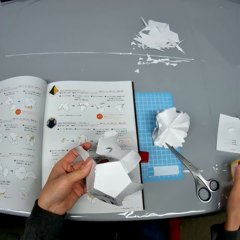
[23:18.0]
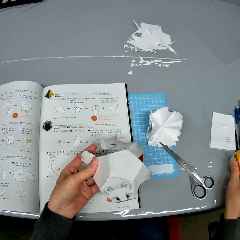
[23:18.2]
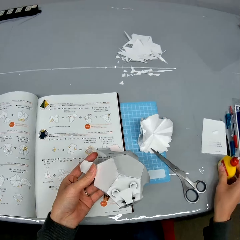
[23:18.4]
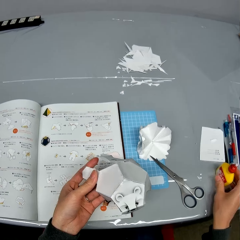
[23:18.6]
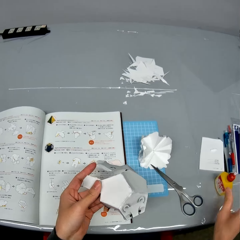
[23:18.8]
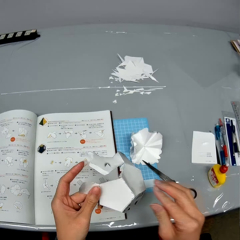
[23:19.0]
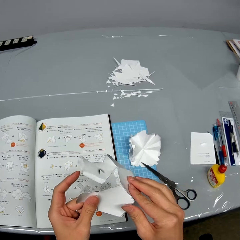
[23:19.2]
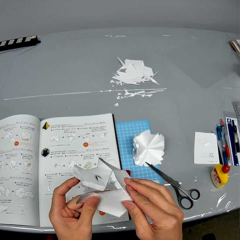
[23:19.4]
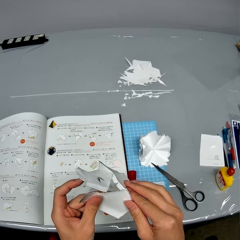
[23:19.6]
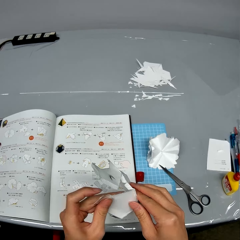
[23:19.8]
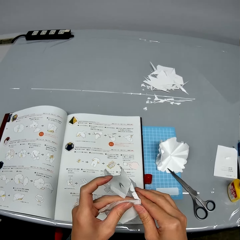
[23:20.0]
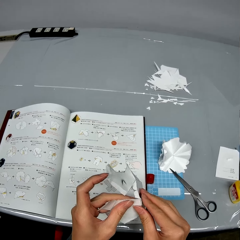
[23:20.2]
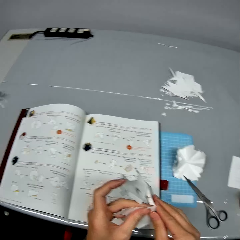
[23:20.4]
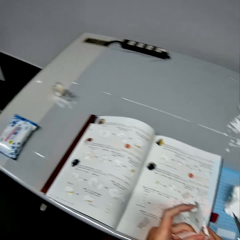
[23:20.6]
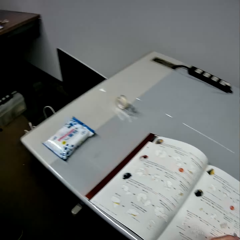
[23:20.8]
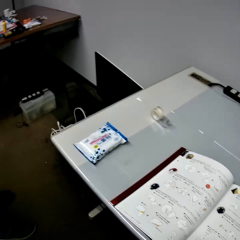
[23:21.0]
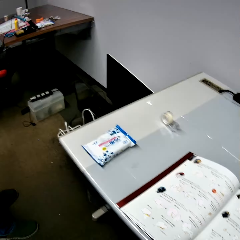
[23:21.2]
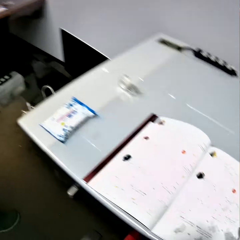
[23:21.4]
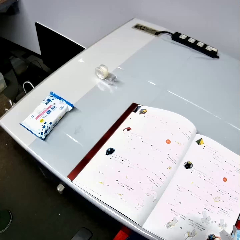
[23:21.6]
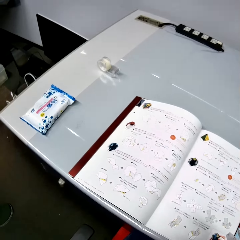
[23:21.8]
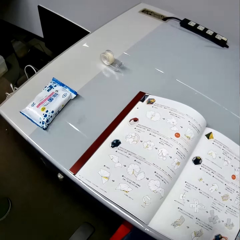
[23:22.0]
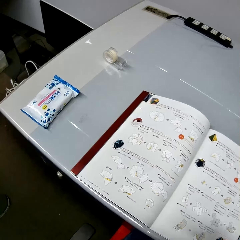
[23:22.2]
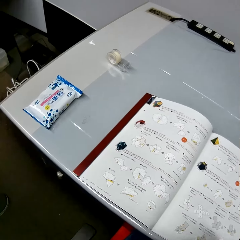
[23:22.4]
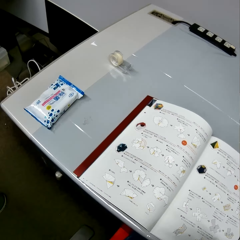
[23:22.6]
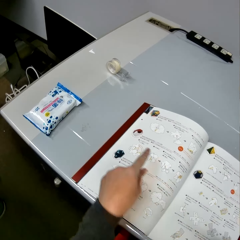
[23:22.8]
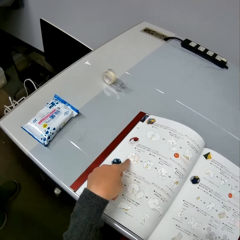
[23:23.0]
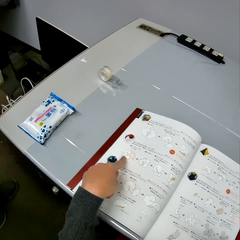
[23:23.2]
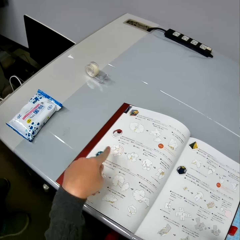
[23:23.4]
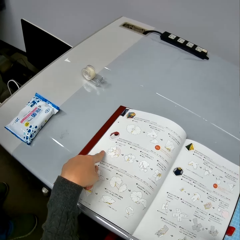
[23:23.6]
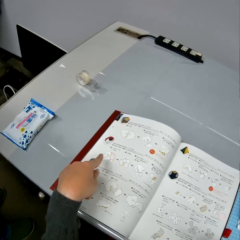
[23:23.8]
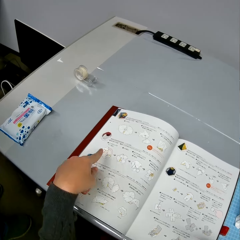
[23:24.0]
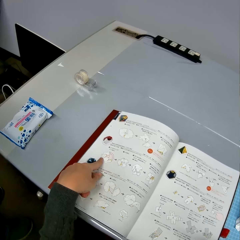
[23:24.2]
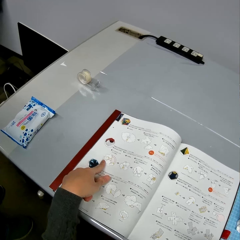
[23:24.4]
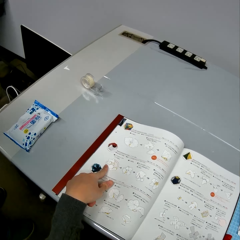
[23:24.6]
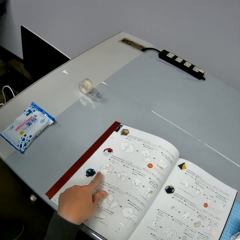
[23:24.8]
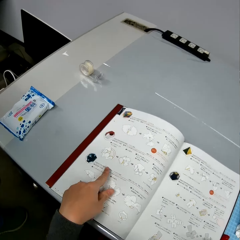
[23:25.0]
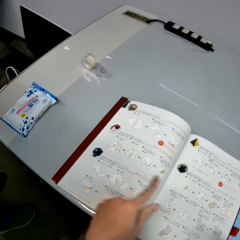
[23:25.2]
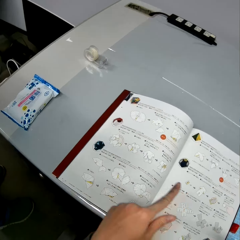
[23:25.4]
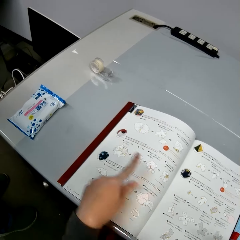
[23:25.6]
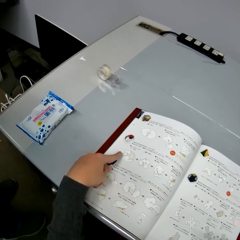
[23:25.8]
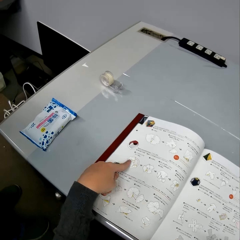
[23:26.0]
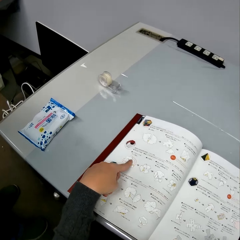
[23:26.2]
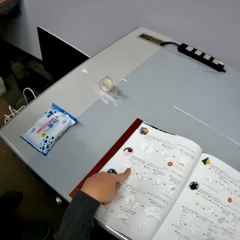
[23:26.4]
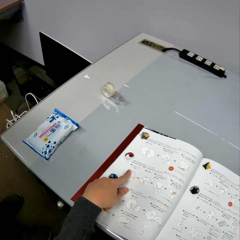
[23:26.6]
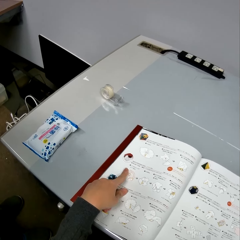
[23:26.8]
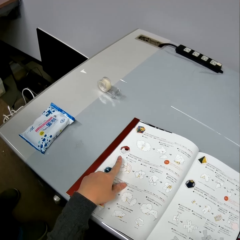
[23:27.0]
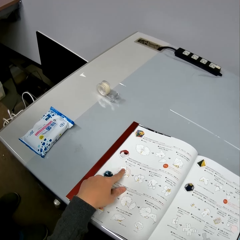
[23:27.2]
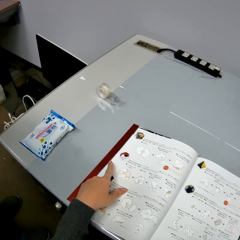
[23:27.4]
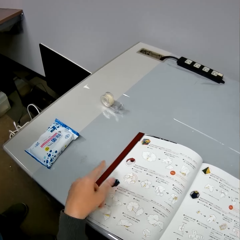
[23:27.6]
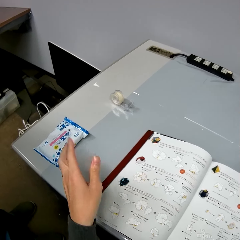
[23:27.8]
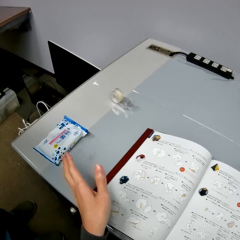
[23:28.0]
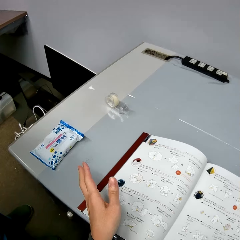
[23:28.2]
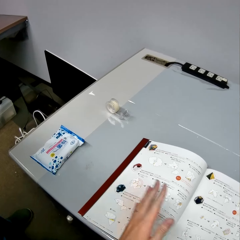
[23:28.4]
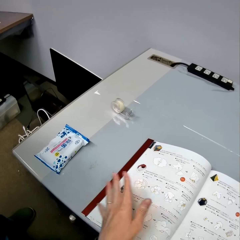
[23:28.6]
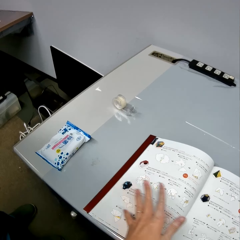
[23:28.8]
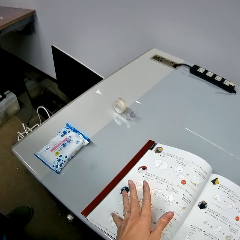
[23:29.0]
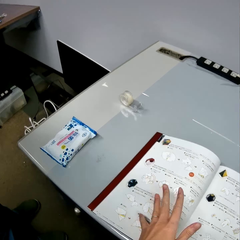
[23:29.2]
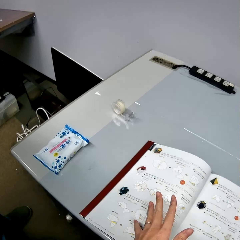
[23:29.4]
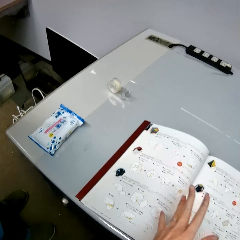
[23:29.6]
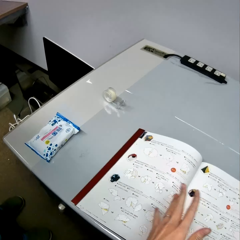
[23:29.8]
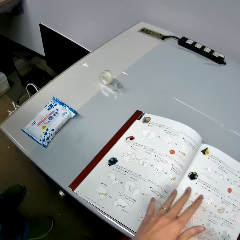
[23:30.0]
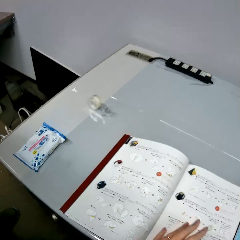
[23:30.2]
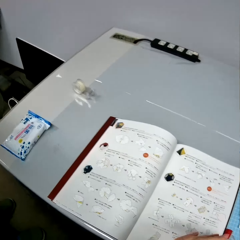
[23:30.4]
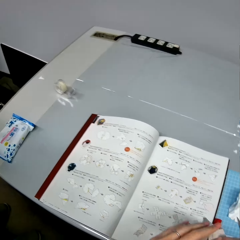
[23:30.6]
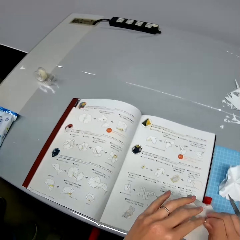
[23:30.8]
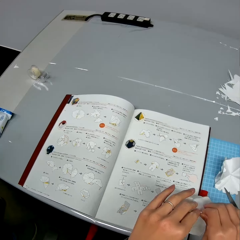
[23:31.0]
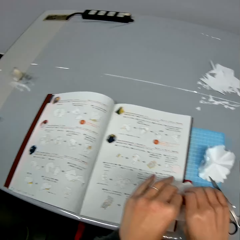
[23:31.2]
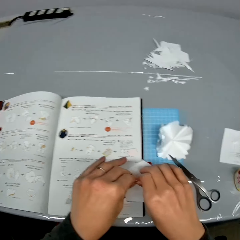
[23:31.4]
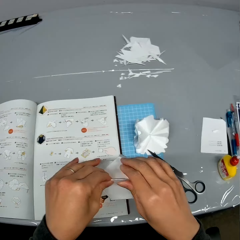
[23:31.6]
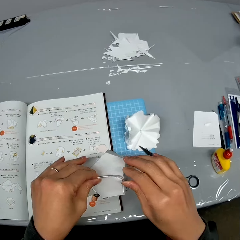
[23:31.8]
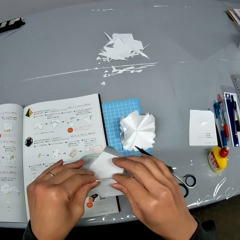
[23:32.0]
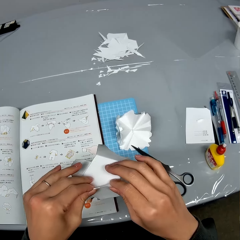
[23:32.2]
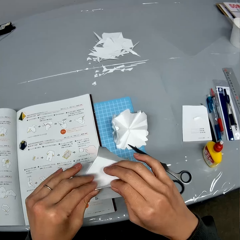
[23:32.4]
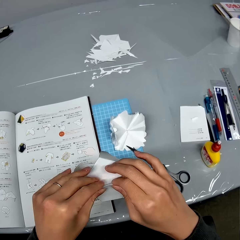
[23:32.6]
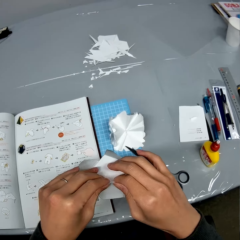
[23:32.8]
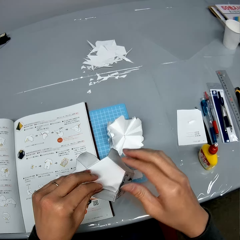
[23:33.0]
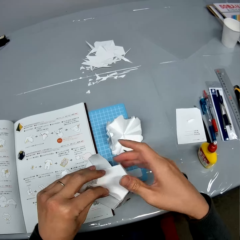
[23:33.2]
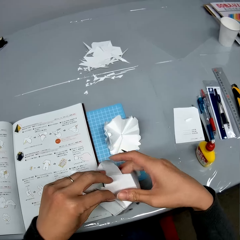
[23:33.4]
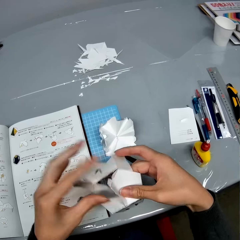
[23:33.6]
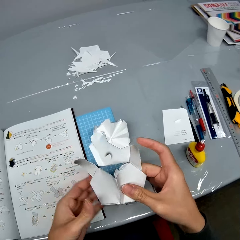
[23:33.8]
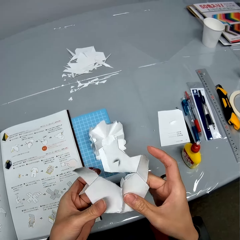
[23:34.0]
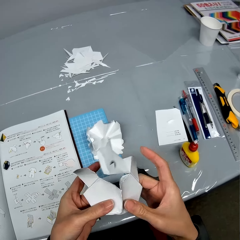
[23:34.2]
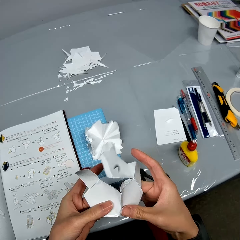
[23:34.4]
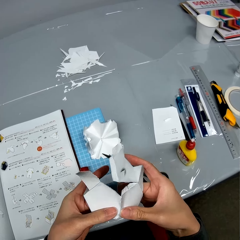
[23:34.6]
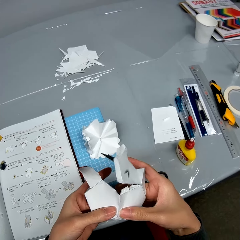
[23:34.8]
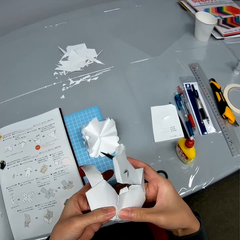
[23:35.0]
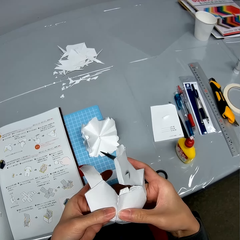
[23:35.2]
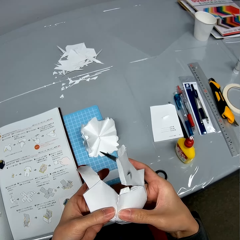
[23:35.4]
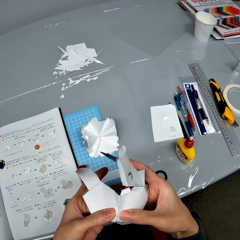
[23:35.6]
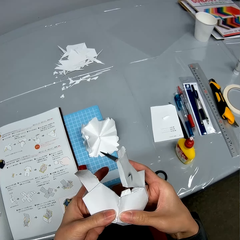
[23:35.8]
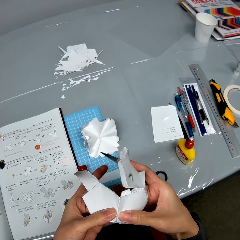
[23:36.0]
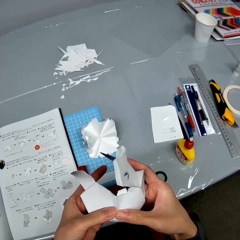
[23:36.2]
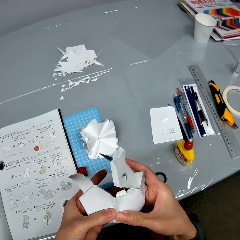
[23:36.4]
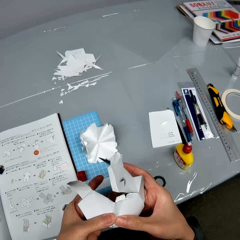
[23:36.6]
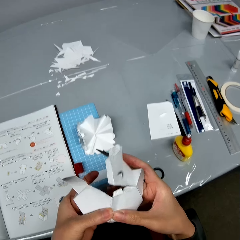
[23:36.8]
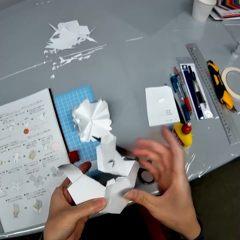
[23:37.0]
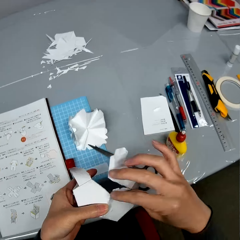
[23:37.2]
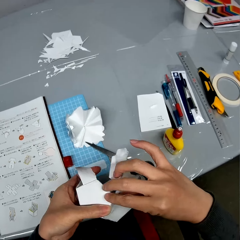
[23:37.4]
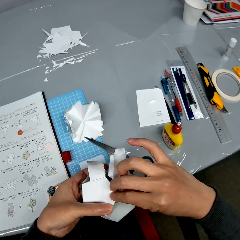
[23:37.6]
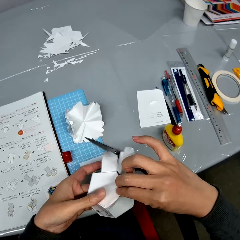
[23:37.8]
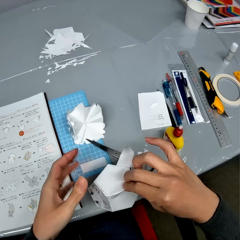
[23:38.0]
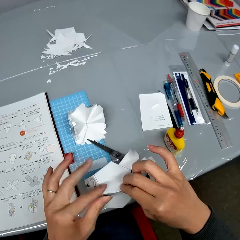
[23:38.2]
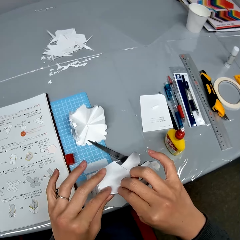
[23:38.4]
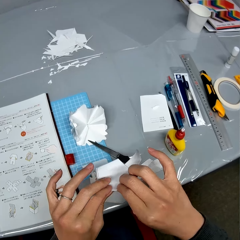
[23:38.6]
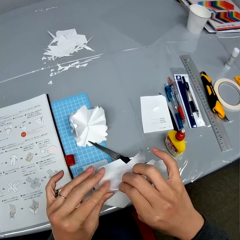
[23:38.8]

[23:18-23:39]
The camera wearer holds the super glue. He folds the craft paper. He fixes the decoration. He reads the book. He makes a hand gesture on the instruction manual. He points at the book with his finger. He converses. He lifts his hand, moves his hand. He folds the craft paper. He picks up the decoration, holds the decoration and fixes the decoration.

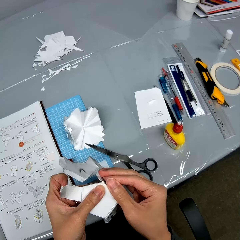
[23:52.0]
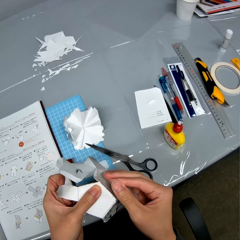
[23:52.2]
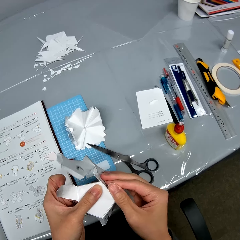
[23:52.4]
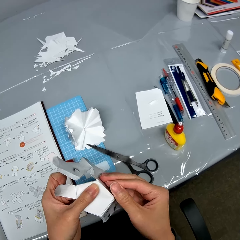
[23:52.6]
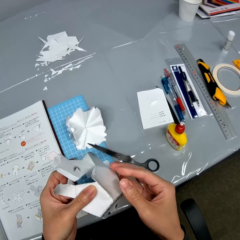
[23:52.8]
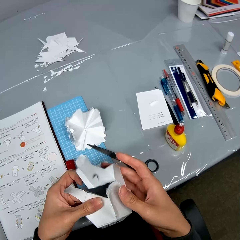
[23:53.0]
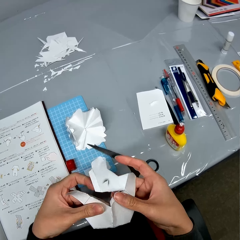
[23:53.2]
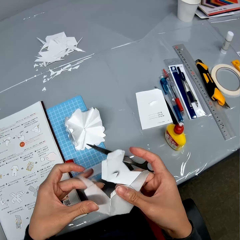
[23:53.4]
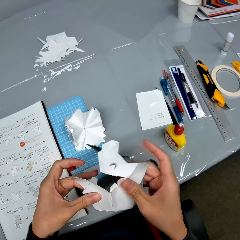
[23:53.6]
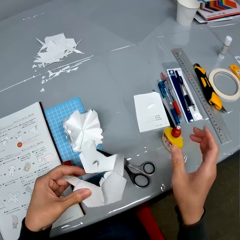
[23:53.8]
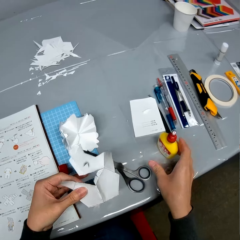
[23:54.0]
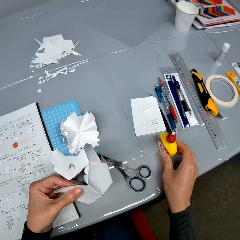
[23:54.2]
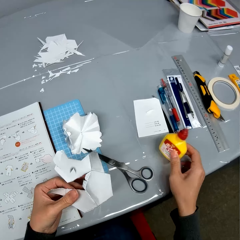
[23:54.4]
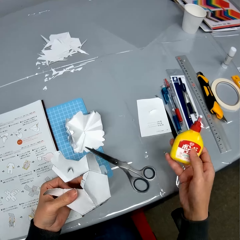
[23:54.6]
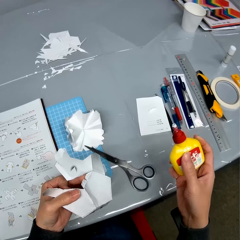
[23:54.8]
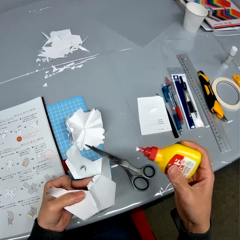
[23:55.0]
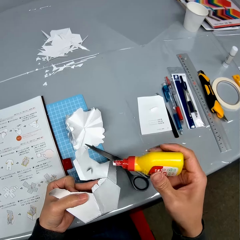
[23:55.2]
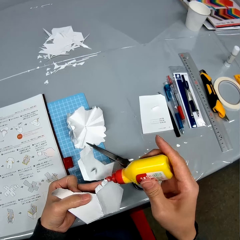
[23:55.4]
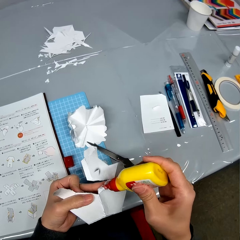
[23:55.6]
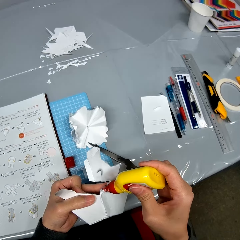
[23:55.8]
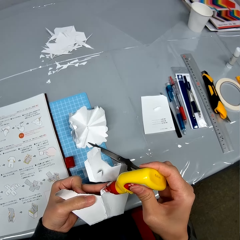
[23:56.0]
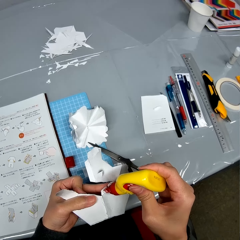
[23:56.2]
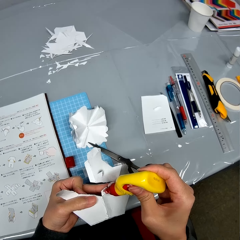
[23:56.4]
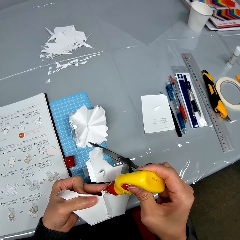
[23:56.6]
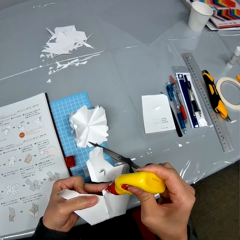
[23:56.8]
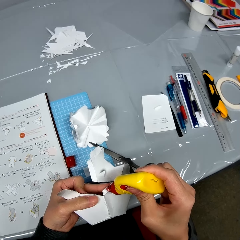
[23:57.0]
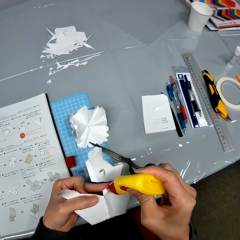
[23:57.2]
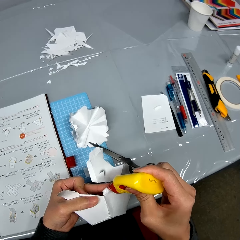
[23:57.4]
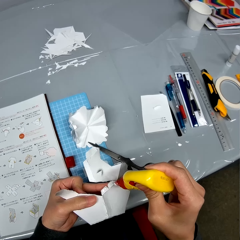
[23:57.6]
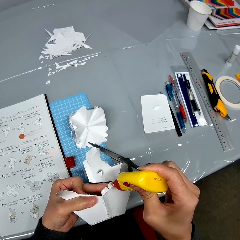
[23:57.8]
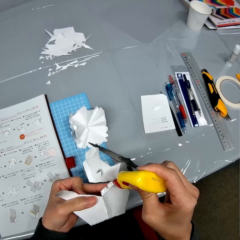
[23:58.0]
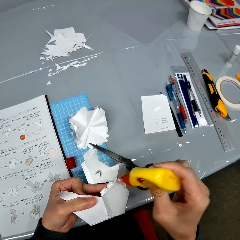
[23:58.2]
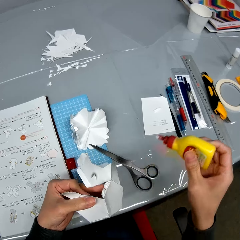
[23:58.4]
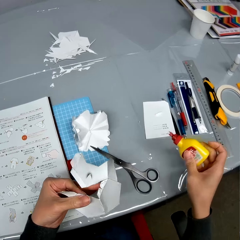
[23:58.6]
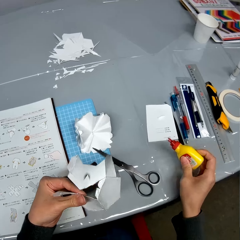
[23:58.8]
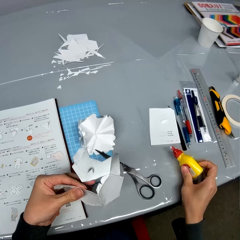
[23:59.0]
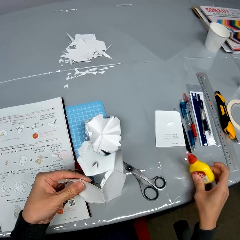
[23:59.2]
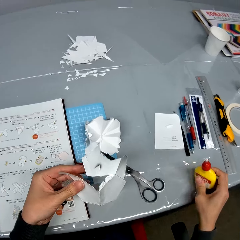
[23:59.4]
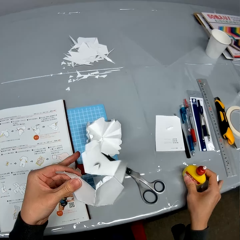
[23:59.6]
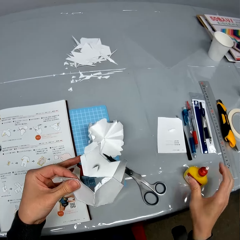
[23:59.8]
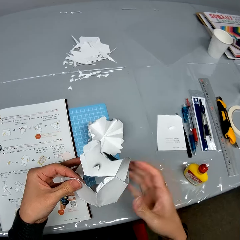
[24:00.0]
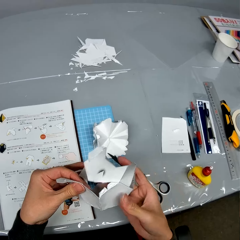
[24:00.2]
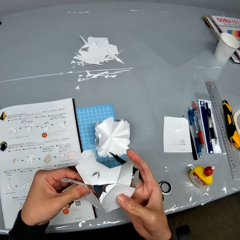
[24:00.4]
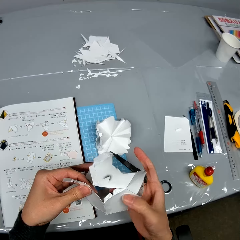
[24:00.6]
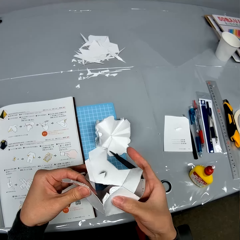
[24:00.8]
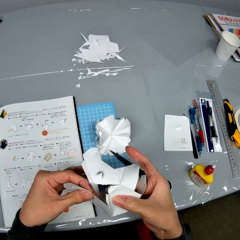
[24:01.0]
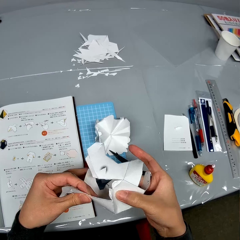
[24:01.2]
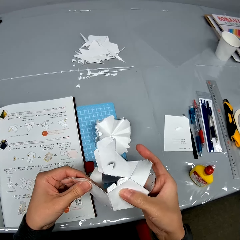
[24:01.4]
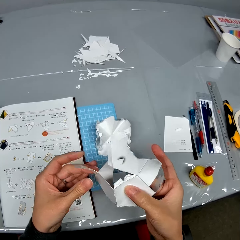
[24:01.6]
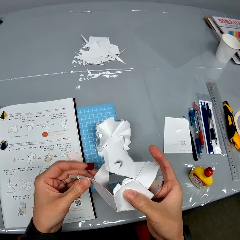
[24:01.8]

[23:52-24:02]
The camera wearer picks up the super glue from the table. They hold the super glue. They apply the super glue to the craft paper. They place the super glue on the table. They fix the decoration. They fold the craft paper.
